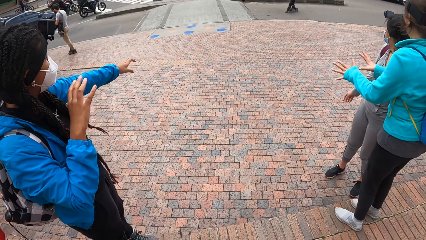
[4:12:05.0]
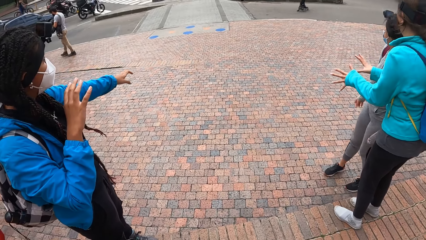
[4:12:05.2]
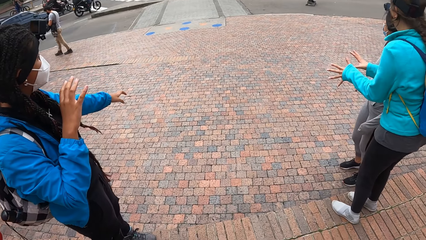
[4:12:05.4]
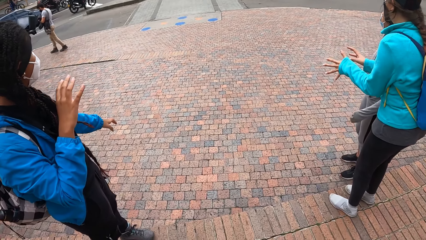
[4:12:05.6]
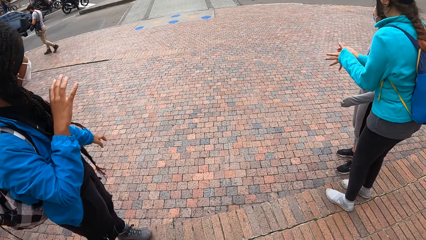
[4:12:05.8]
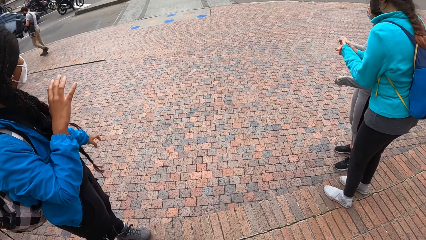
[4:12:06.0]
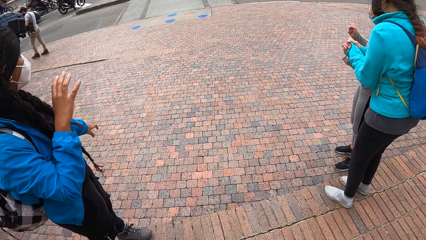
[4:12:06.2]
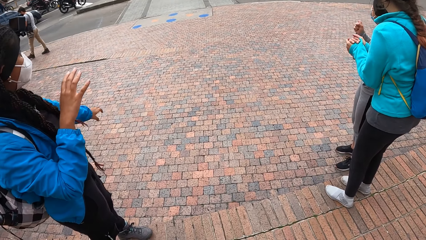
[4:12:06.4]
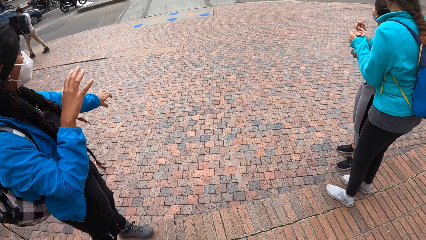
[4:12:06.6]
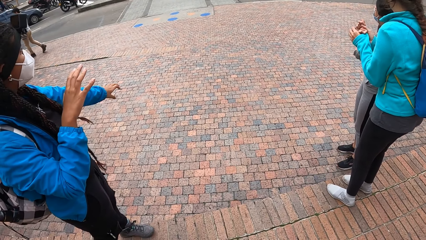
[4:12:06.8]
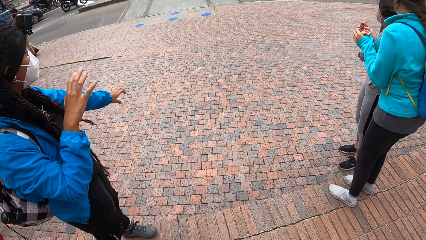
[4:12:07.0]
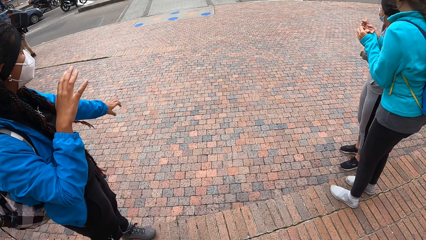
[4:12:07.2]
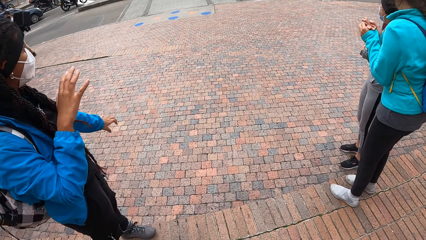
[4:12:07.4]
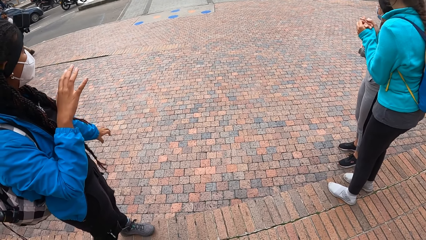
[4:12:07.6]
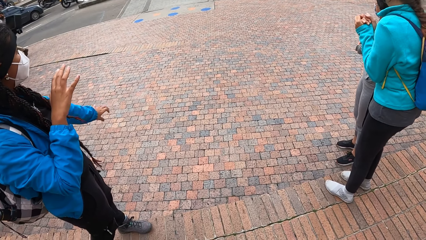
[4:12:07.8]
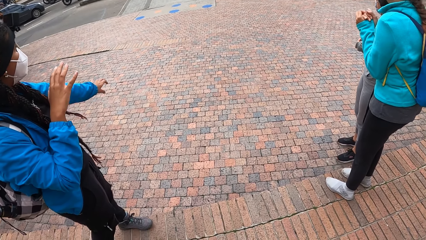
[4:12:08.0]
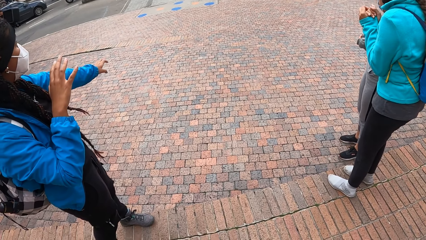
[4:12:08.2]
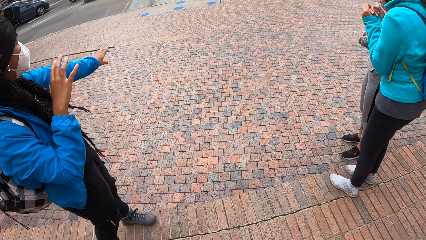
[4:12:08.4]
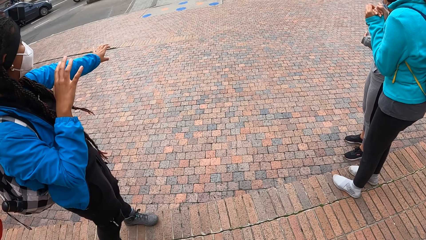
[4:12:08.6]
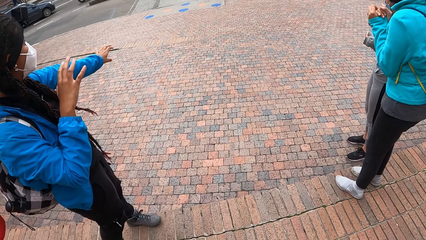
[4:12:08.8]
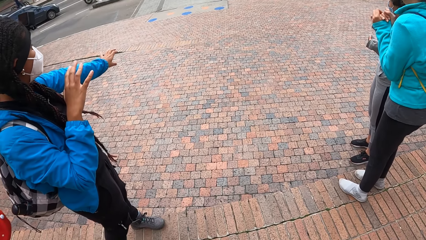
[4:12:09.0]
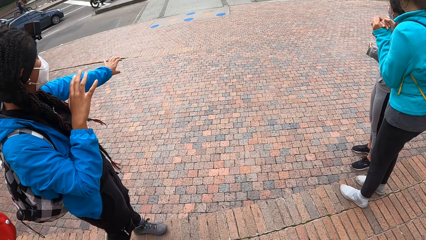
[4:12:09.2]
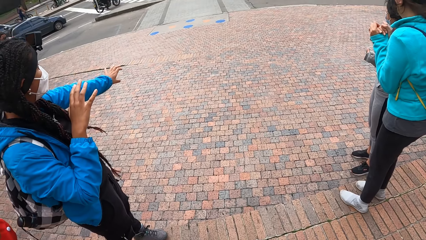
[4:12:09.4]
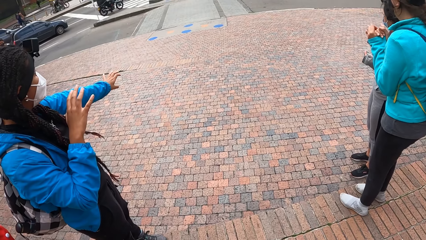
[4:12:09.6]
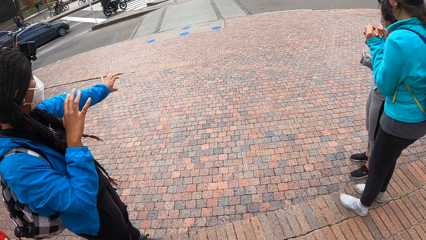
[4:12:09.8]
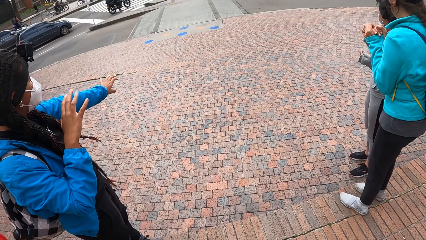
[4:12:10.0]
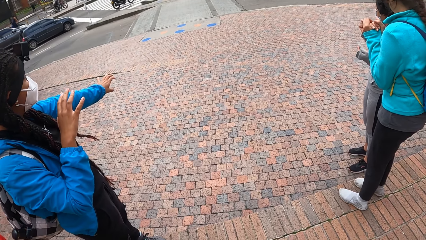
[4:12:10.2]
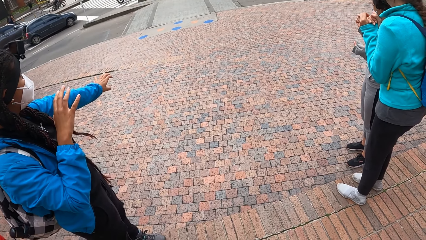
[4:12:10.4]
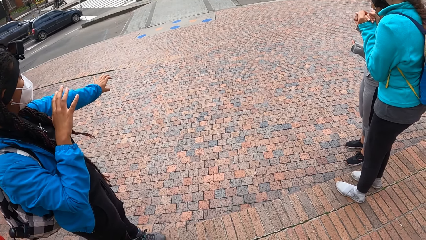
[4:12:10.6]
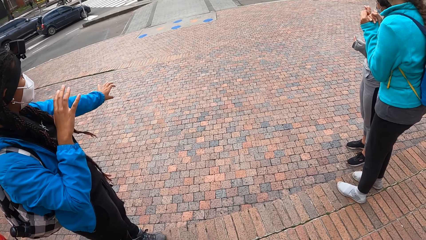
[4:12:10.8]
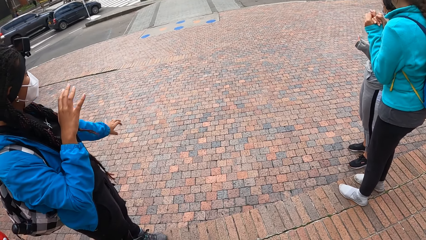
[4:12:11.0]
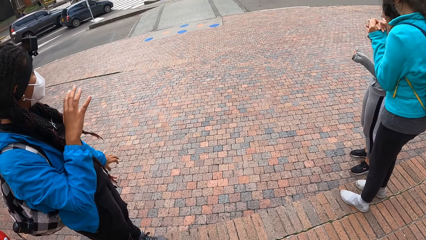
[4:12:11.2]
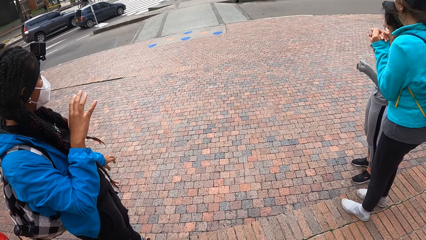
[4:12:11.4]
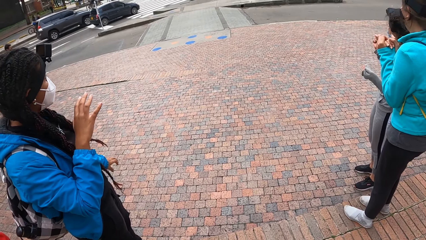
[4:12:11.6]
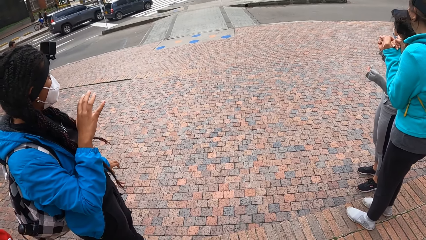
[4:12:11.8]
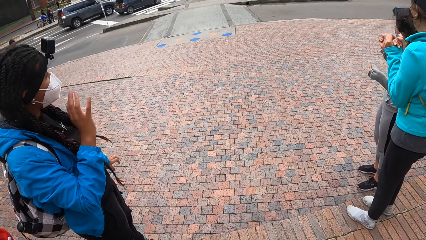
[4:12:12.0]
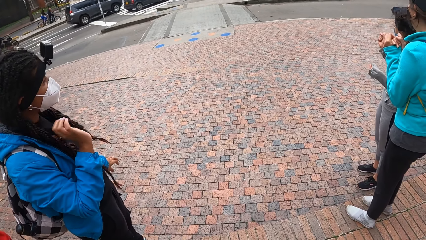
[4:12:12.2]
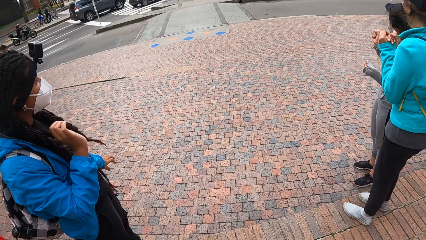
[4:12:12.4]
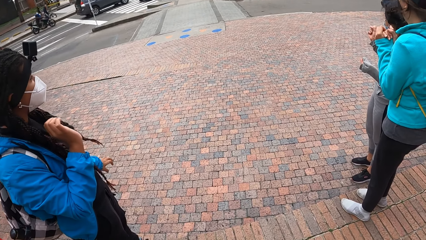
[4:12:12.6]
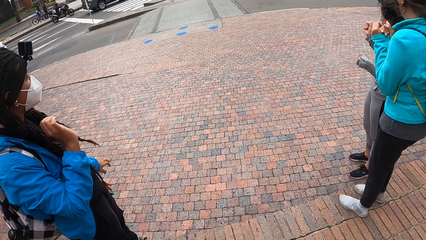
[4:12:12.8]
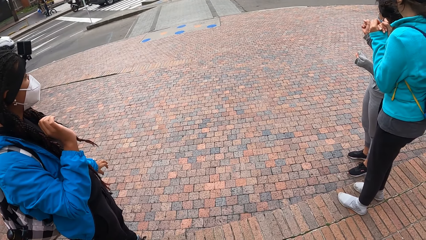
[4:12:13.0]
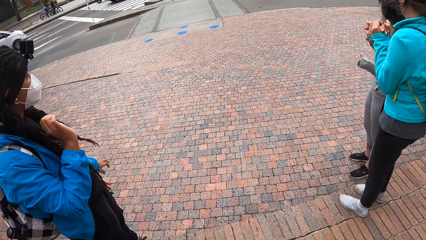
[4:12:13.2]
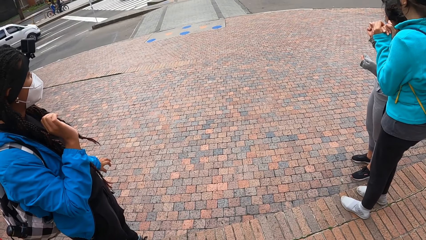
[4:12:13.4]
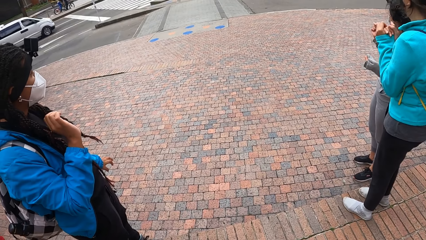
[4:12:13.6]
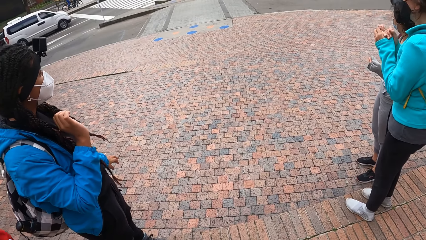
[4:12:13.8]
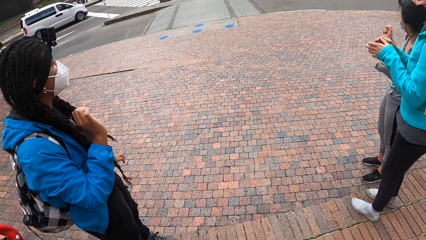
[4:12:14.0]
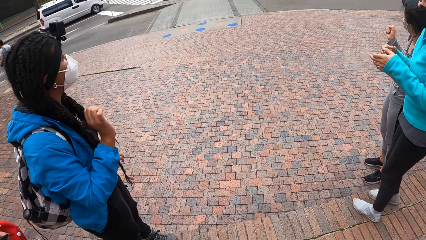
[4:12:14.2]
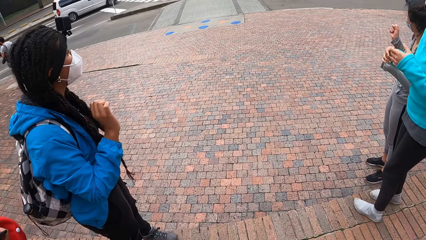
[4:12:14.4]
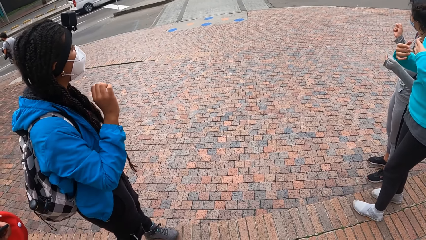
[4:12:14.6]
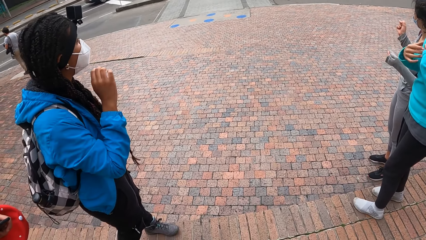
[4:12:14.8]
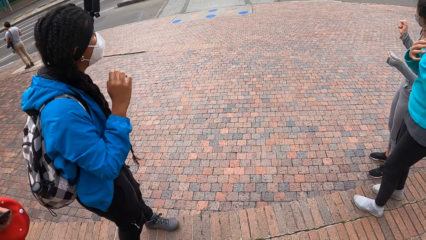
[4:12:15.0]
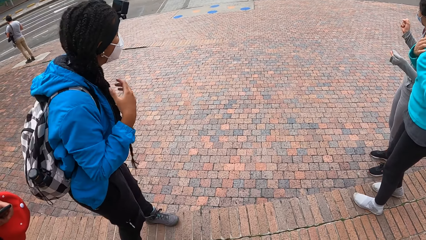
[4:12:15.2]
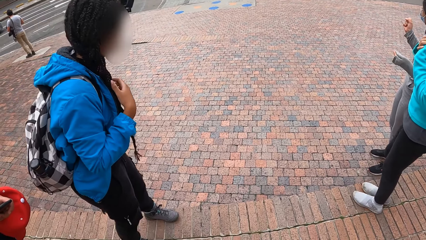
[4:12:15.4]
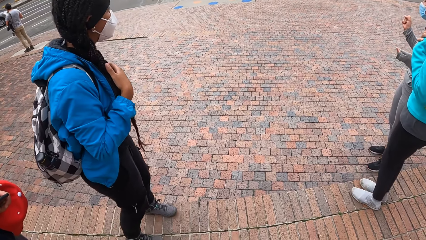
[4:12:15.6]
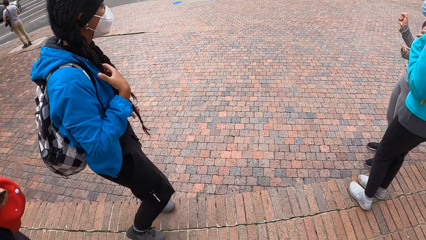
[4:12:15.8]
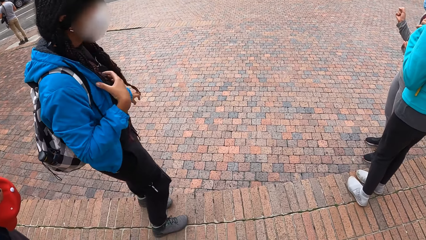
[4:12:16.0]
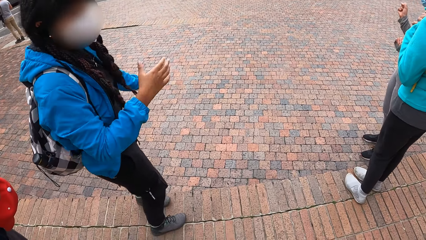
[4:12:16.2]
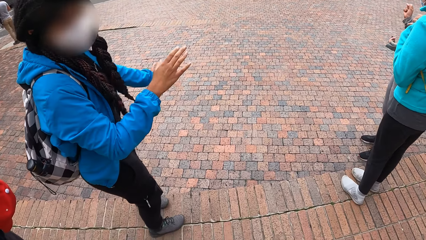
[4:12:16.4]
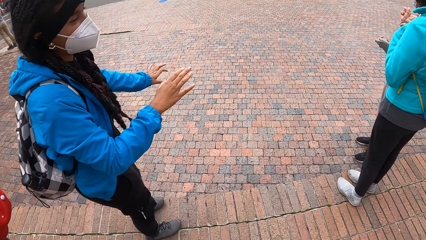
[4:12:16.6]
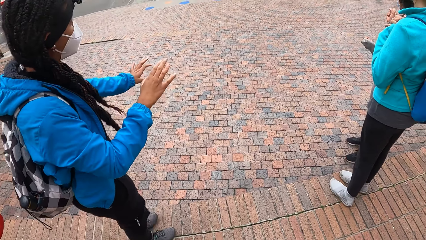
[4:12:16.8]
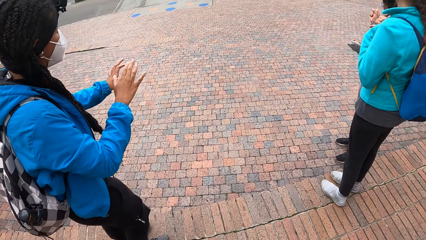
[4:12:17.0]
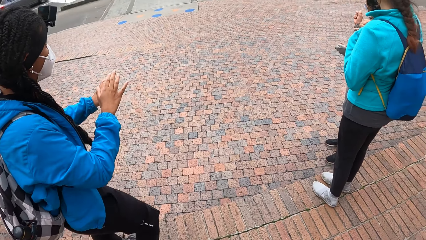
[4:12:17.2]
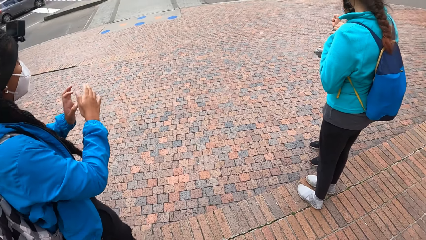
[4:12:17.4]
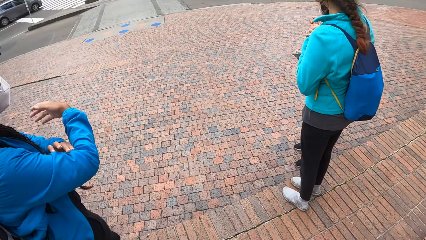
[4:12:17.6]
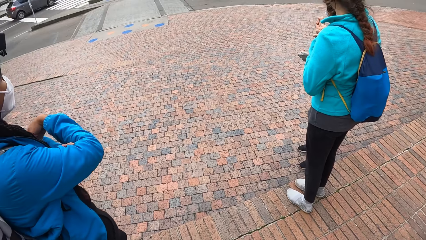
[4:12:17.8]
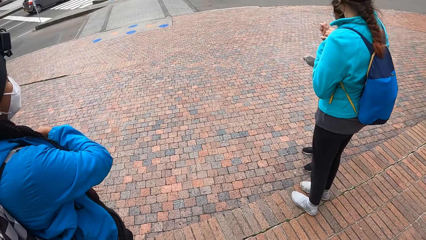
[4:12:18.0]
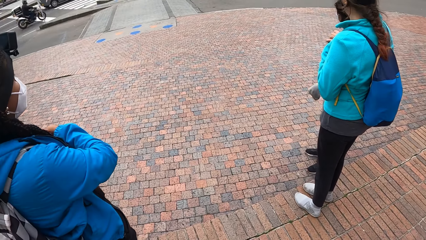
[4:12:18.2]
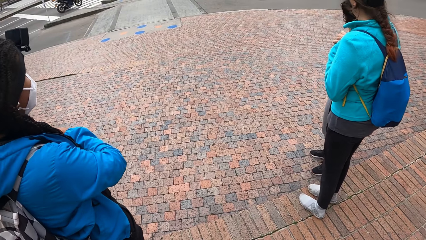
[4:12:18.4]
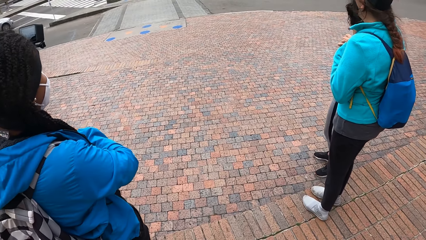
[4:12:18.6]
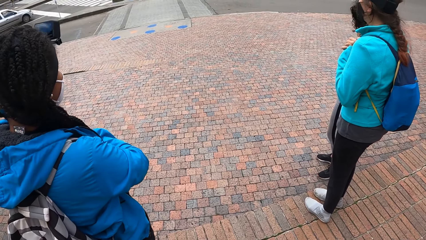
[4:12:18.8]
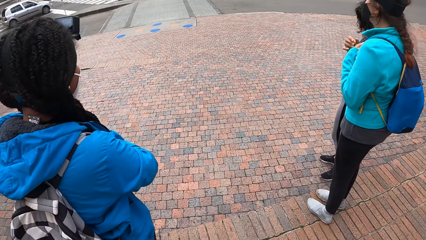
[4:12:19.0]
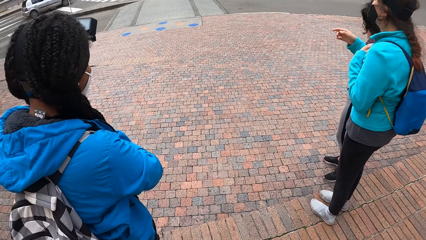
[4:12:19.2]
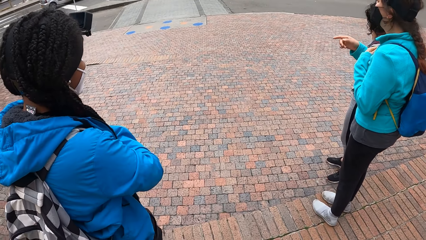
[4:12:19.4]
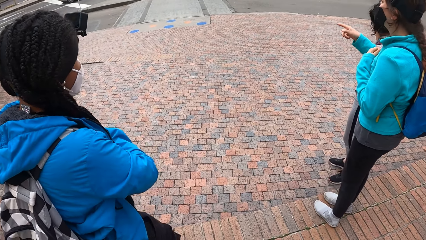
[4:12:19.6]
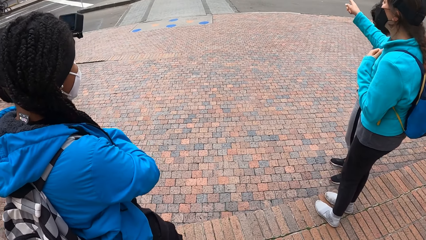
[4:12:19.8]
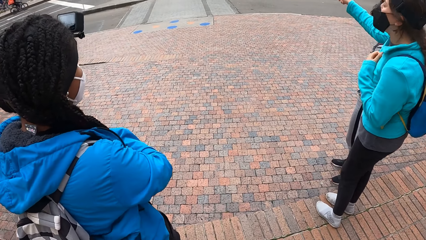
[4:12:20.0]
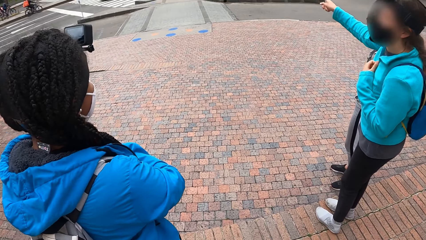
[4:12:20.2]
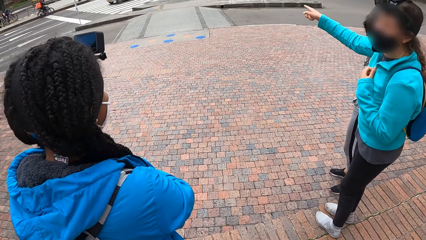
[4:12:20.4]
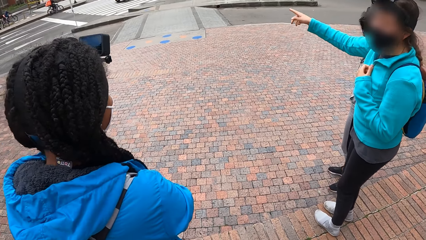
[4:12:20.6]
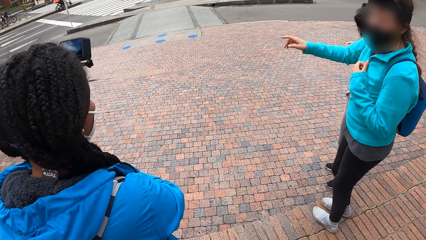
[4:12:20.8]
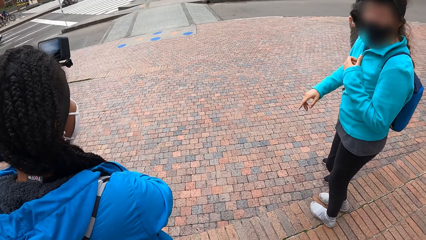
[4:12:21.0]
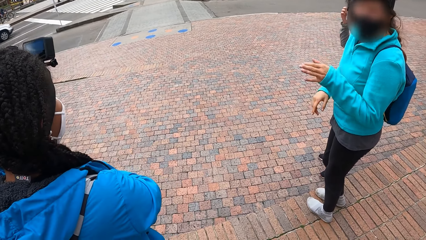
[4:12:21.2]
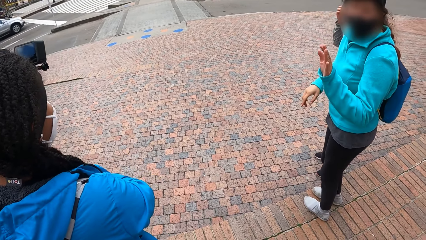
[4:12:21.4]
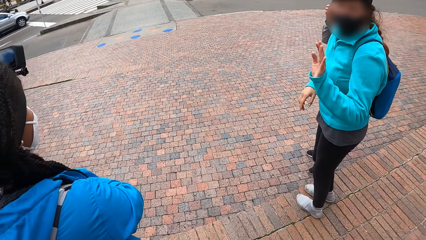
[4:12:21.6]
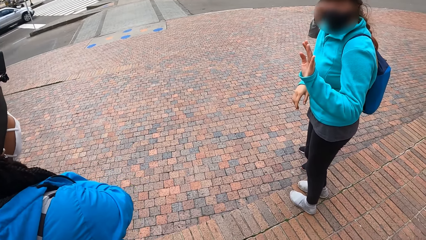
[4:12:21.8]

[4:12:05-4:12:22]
A lady cheers a man. The camera wearer looks at the person.
